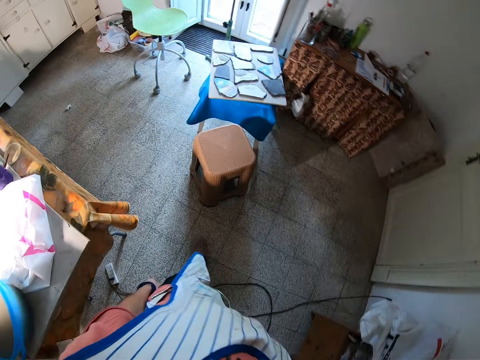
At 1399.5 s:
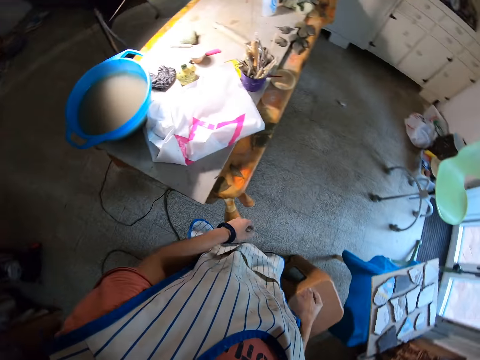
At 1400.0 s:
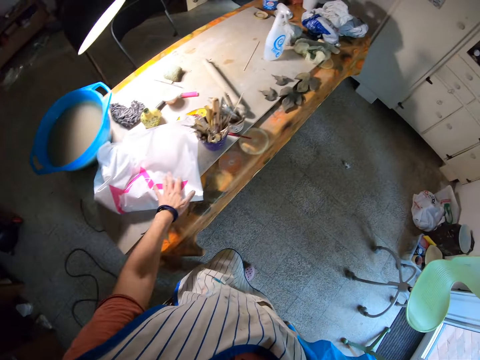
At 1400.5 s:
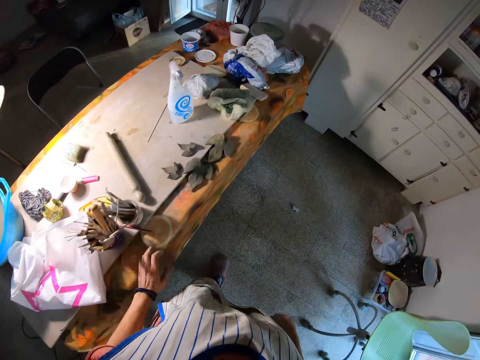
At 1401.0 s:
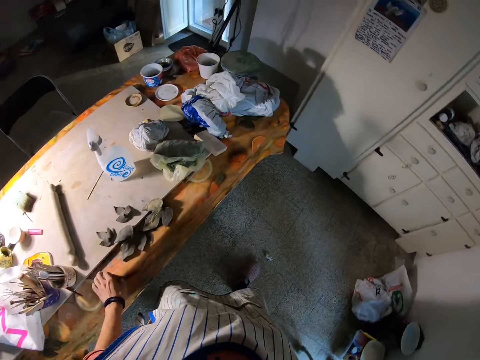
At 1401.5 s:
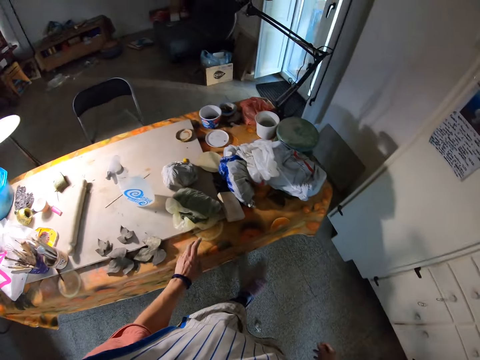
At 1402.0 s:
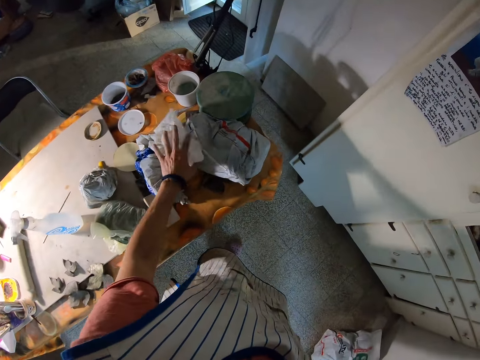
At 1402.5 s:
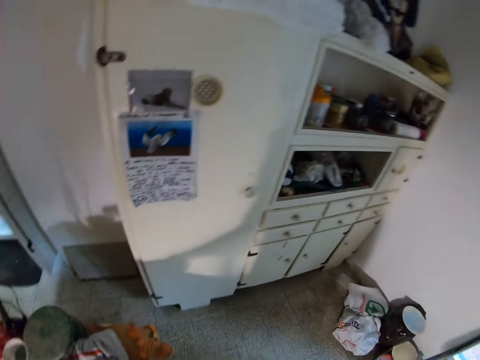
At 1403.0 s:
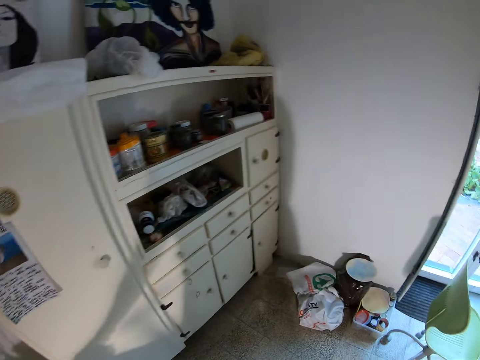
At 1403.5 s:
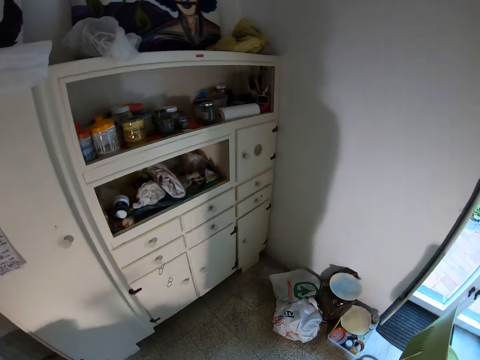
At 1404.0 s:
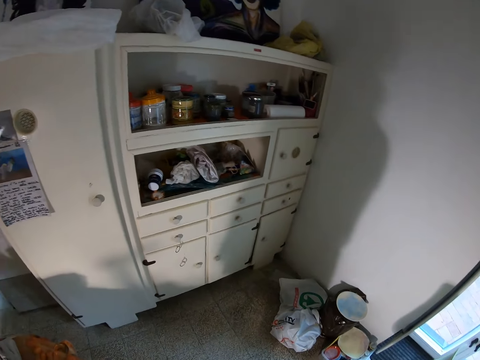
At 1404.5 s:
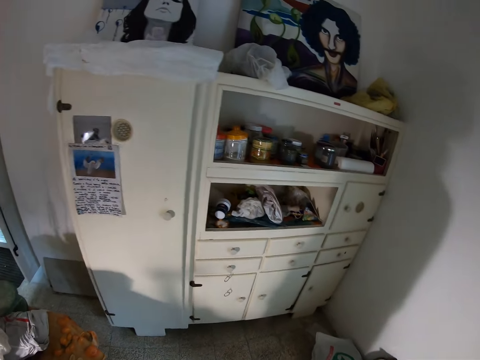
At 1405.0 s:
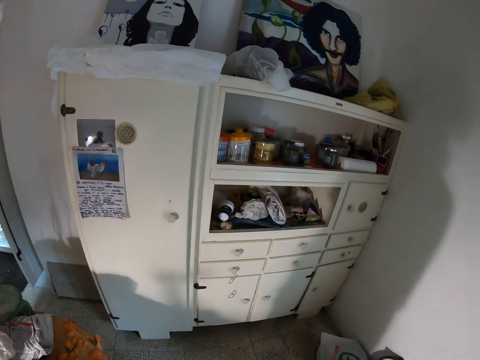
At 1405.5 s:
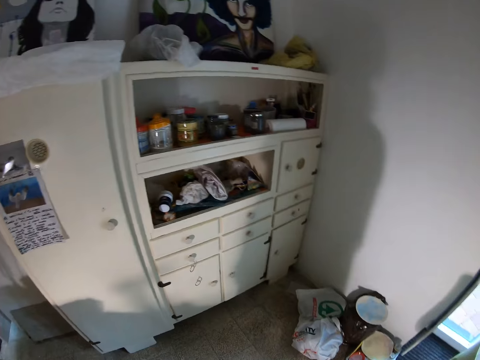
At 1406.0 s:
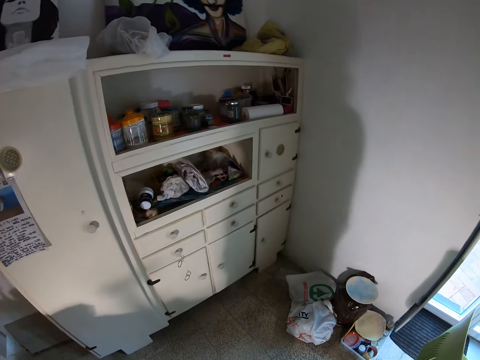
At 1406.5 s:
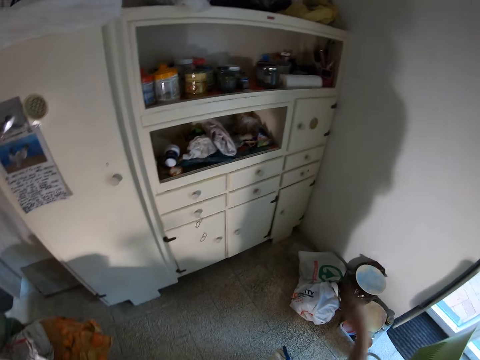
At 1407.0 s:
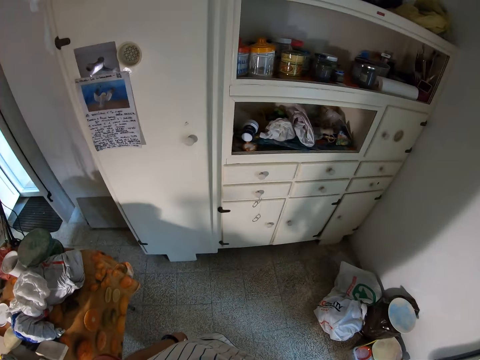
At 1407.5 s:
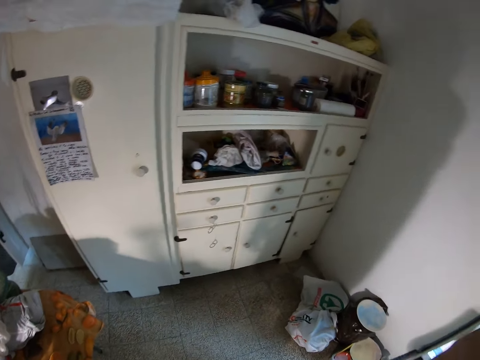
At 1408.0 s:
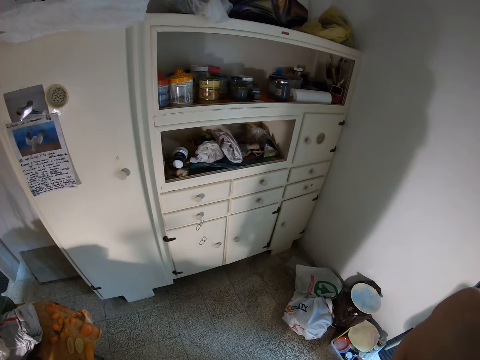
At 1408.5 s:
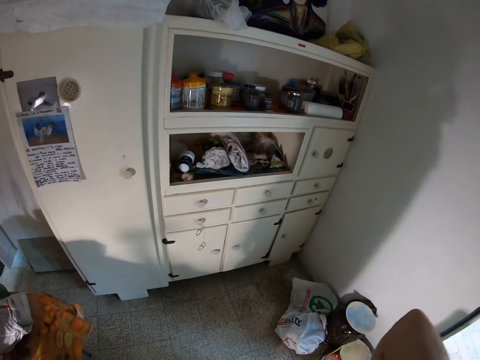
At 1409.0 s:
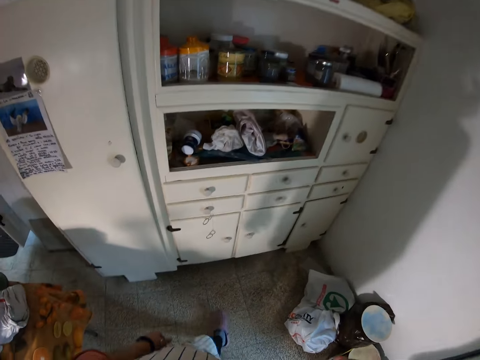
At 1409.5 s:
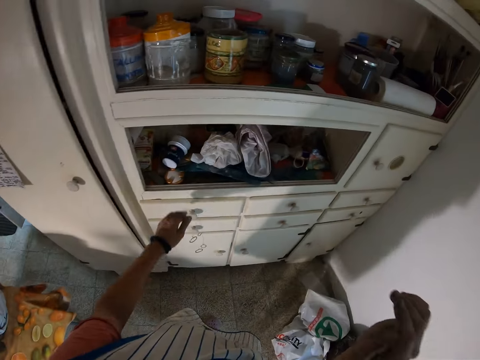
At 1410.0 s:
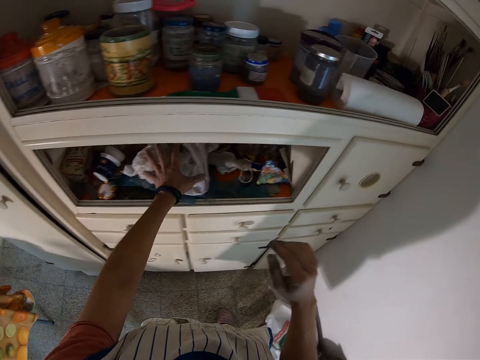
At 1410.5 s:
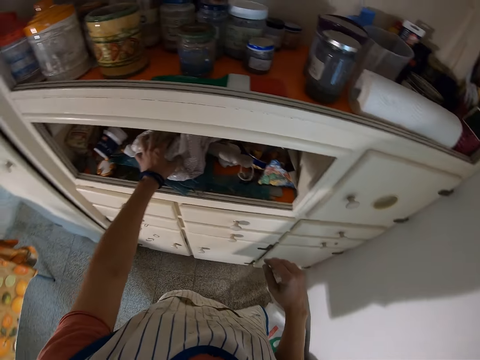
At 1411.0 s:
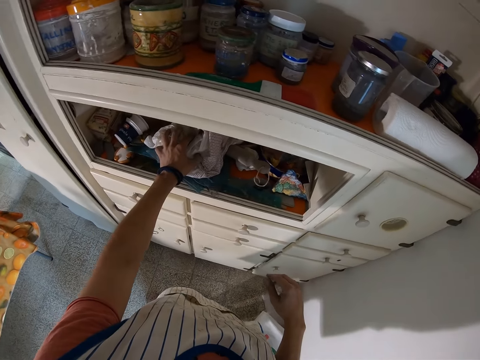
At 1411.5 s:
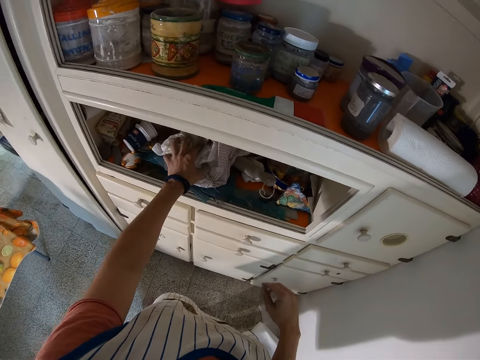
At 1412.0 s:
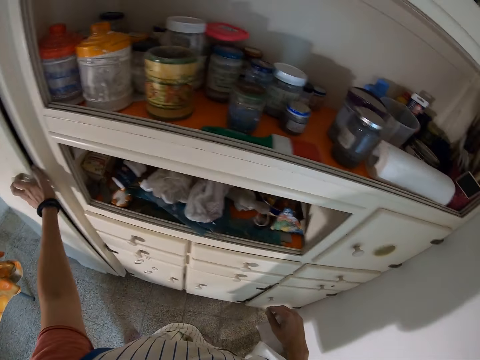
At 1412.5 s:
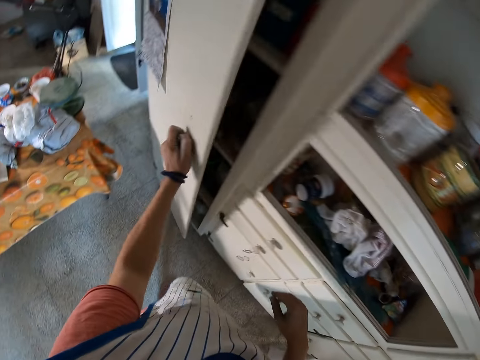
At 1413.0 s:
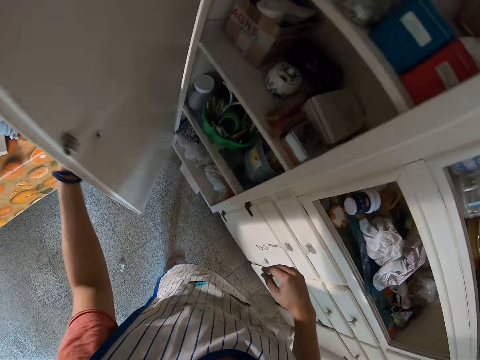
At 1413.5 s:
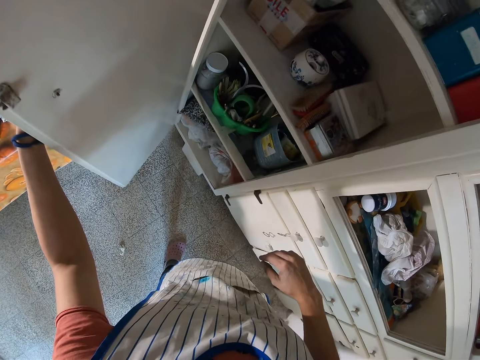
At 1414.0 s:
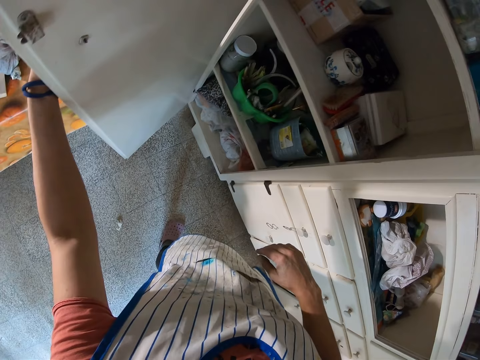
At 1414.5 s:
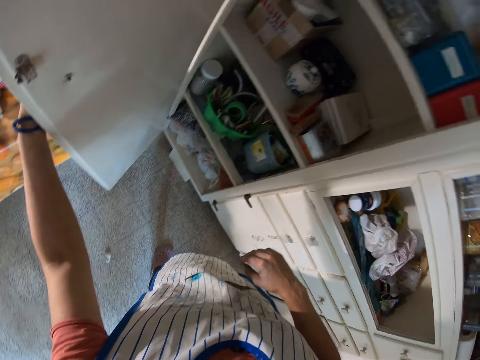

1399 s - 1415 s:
The camera wearer walks towards the table. She touches a paper bag. She touches the plastic bag with her left hand. She walks towards the shelf. She touches the plastic bag in the cabinet with her left hand. She opens the cardboard door with her left hand.

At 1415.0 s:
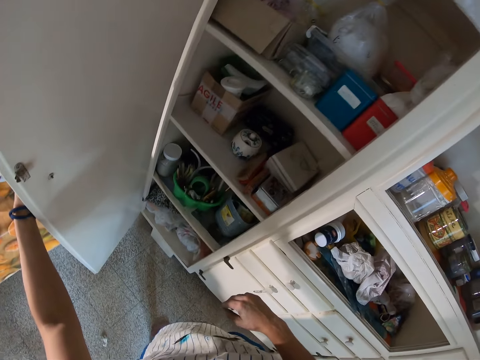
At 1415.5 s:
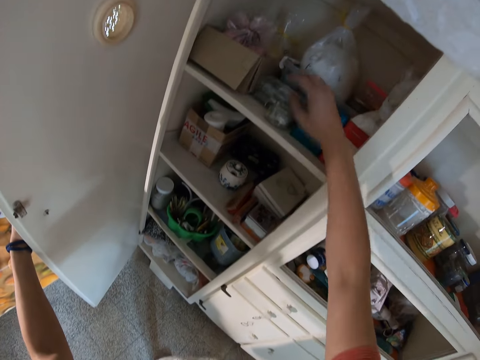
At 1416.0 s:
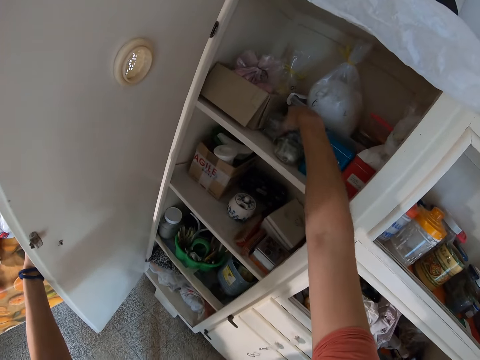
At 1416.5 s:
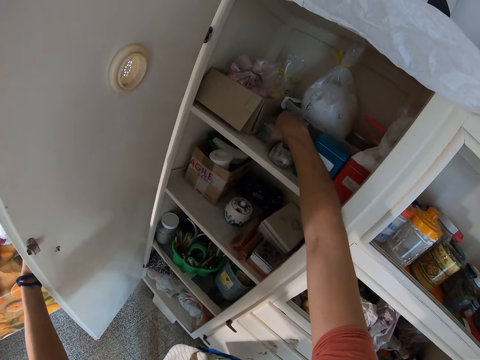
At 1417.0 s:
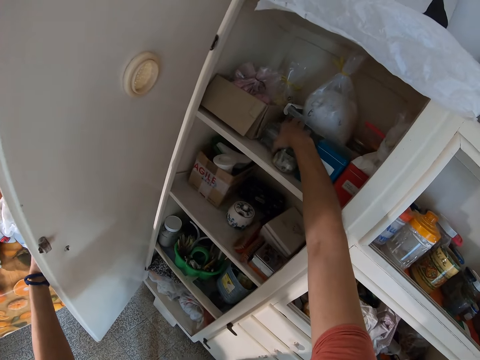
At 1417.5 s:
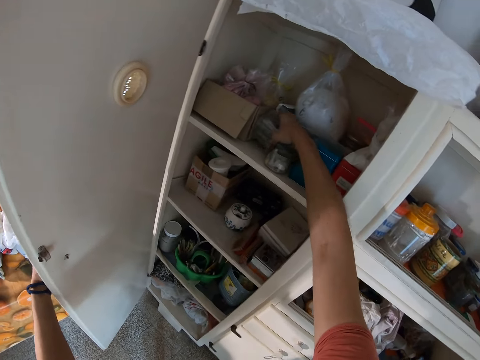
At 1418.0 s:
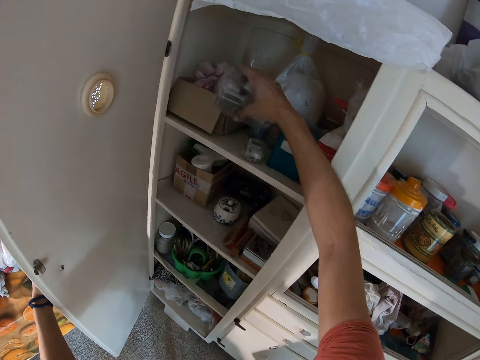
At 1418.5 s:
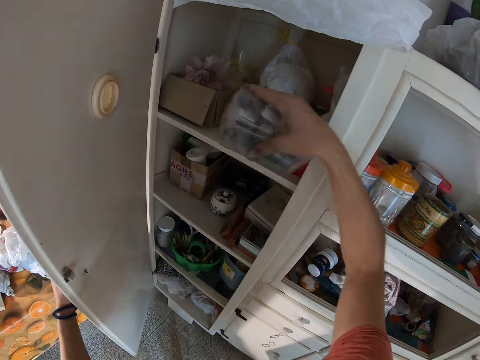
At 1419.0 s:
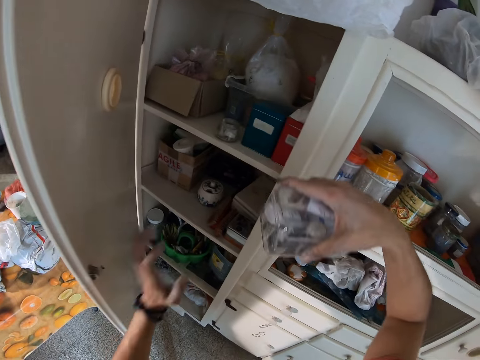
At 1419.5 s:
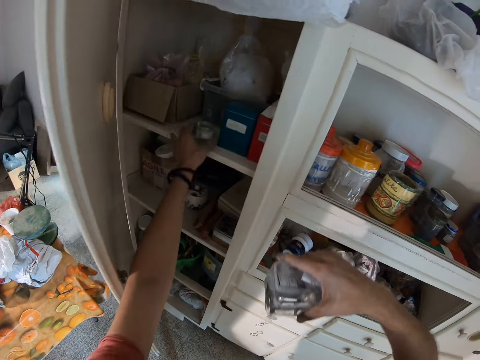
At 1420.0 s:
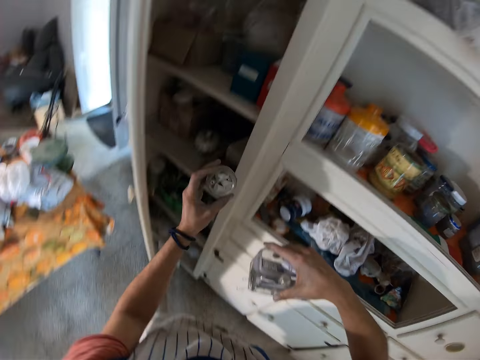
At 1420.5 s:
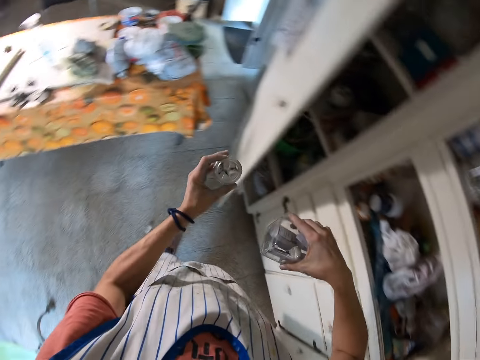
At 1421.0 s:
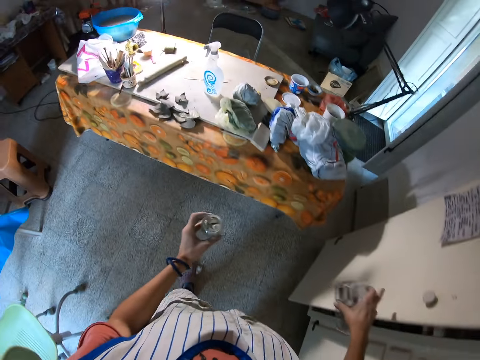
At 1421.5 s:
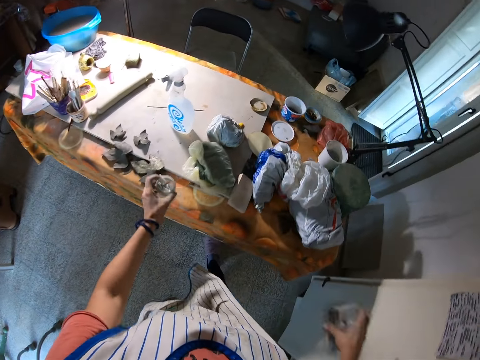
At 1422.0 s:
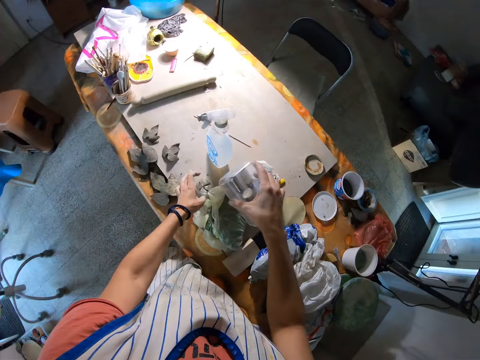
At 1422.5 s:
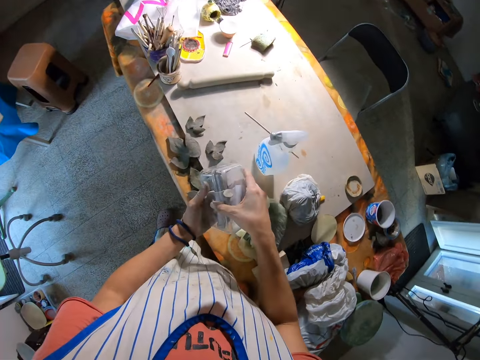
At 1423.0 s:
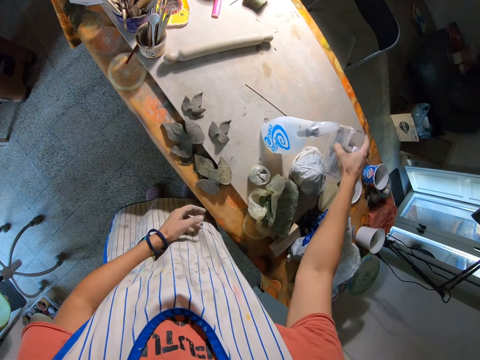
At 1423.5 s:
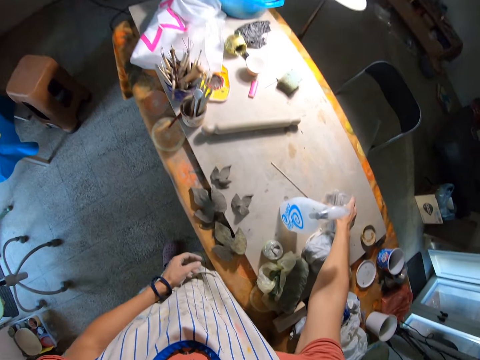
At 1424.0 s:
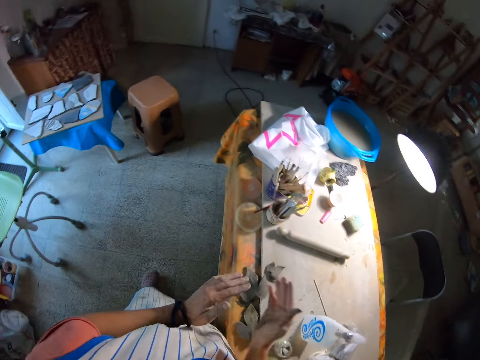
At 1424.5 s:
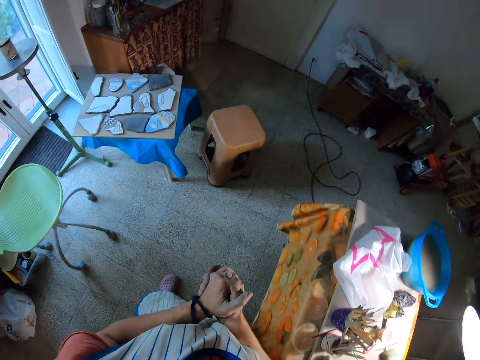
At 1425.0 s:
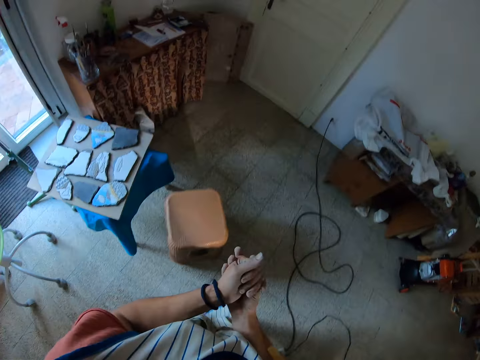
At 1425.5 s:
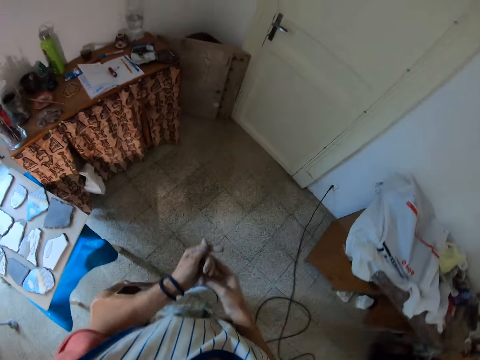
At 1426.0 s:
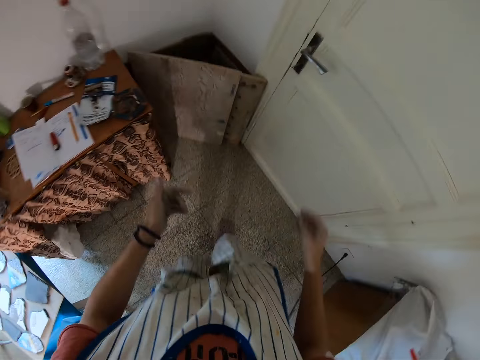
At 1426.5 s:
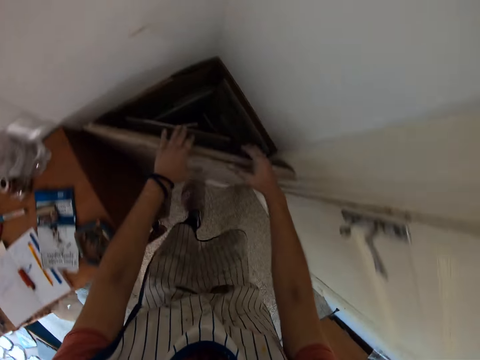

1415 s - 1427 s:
The camera wearer takes a box out of the cardboard with her left hand. She picks a container with the other hand. She walks towards the table. She drops the box on the table with her right hand. She walks towards the door.
